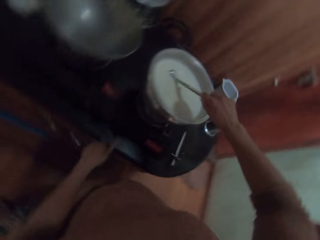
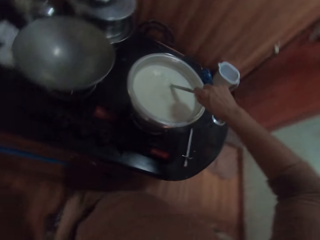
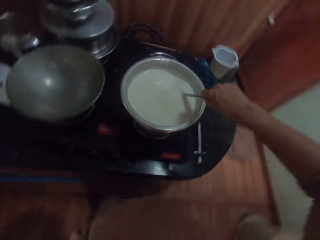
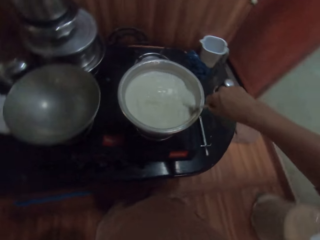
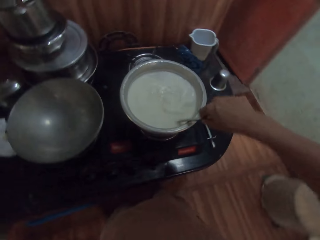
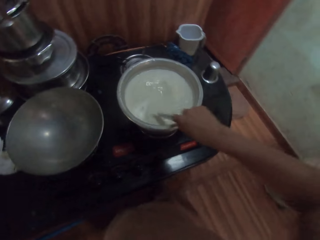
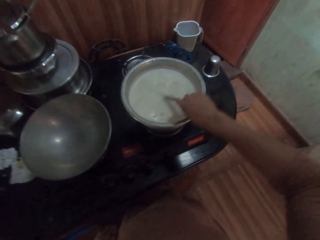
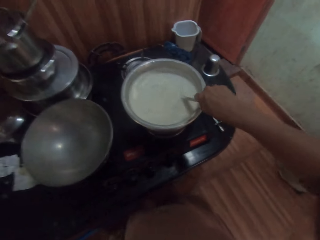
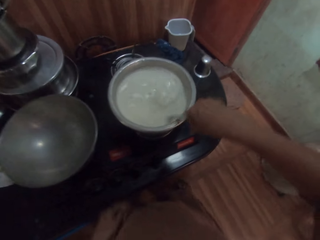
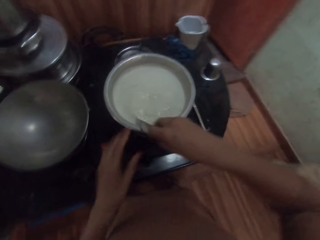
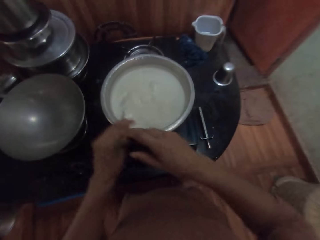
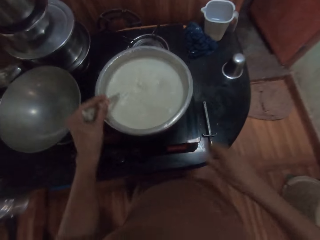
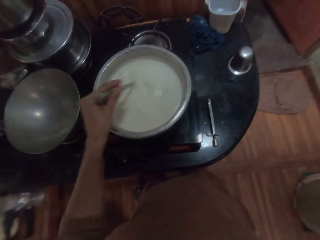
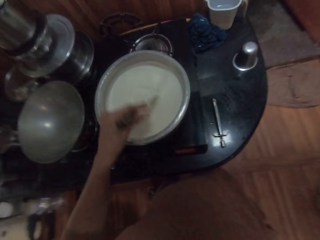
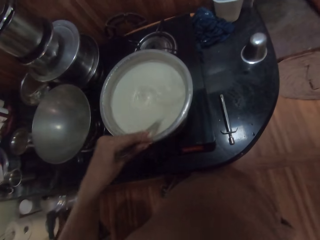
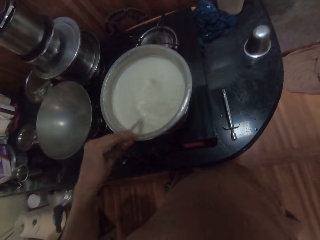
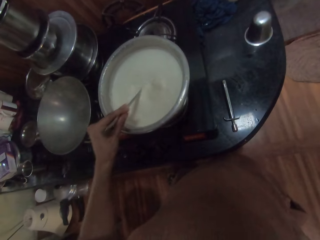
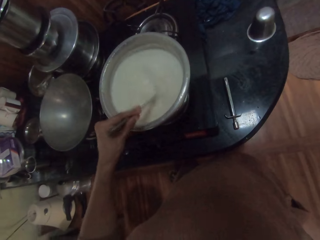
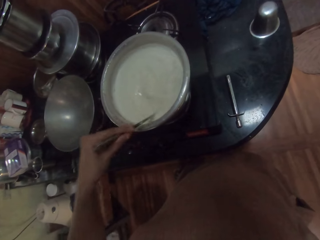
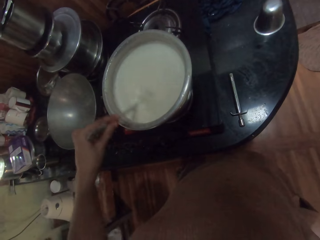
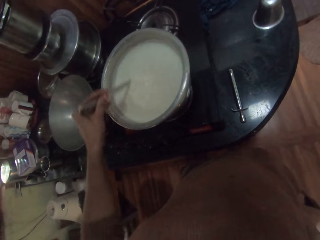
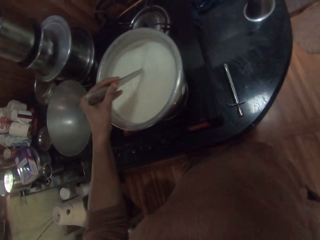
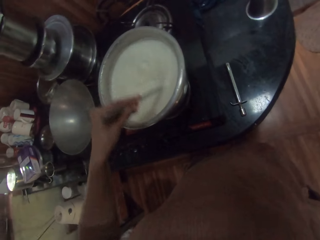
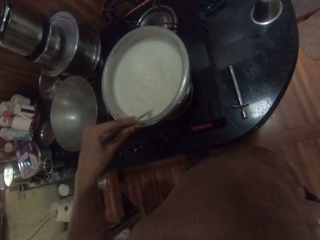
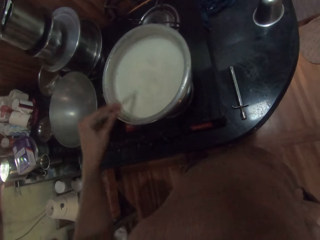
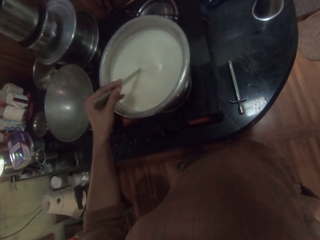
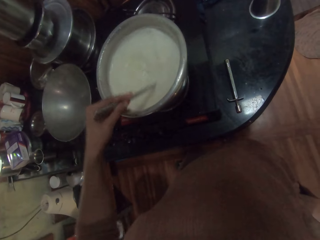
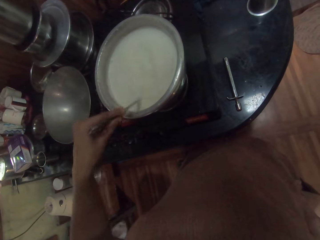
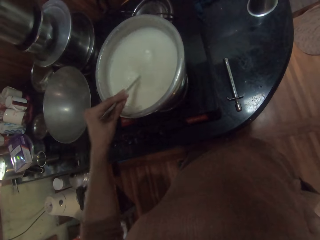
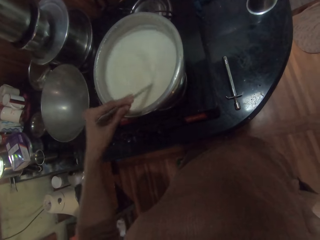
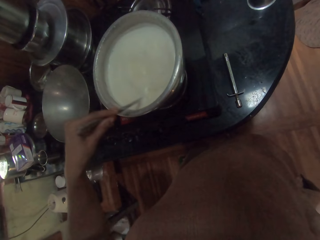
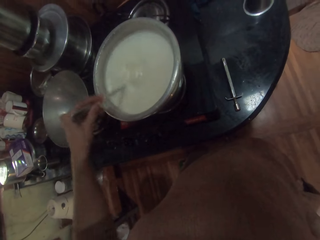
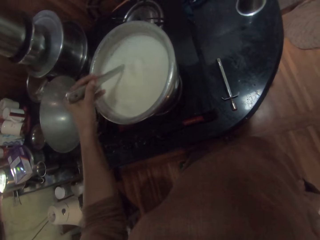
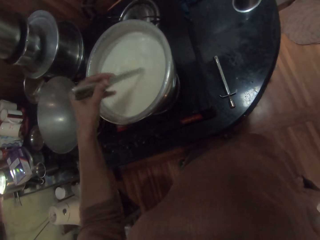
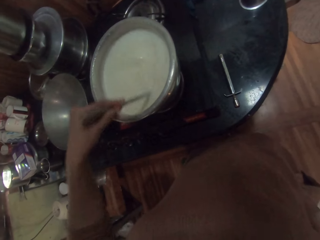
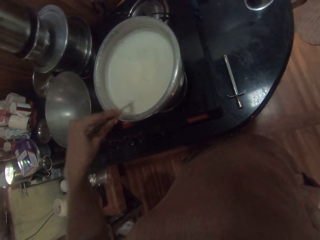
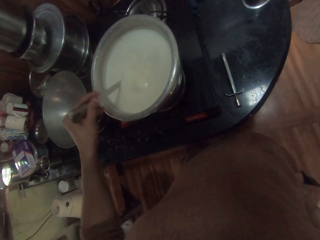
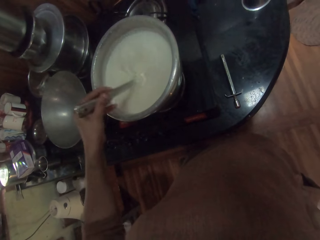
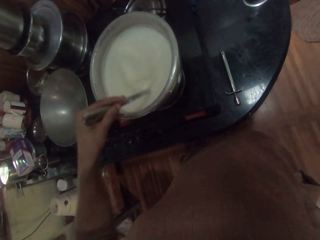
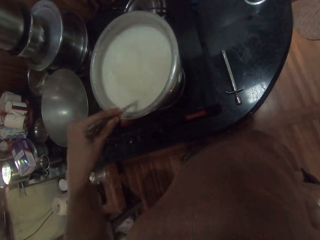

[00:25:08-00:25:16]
The camera wearer stirs the milk. She passes the serving spoon from her right to left hand. She stirs the oat milk in the pot with the serving spoon in her left hand.

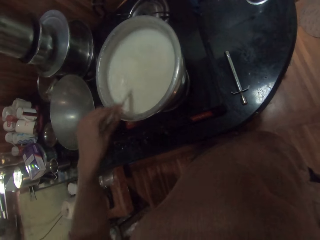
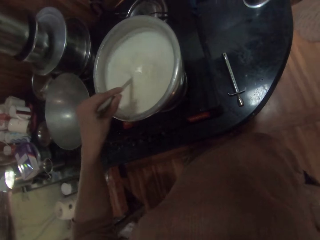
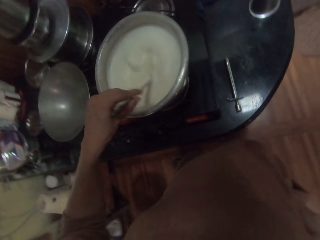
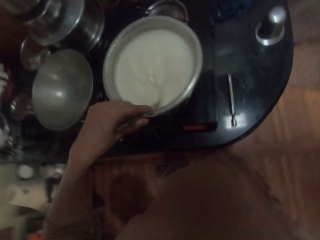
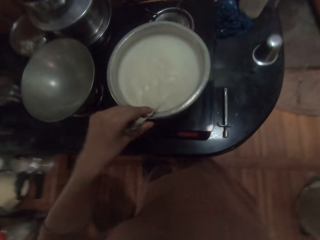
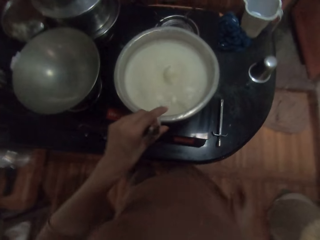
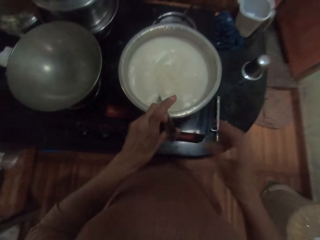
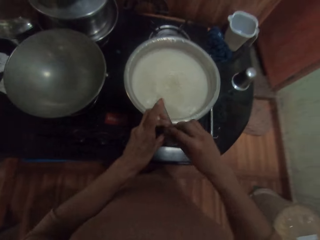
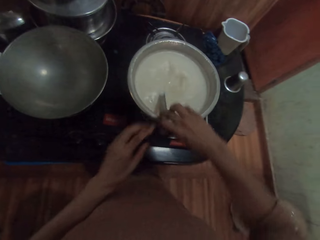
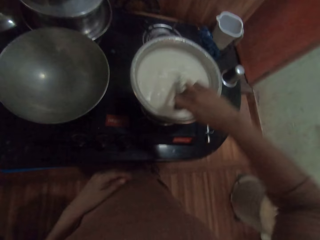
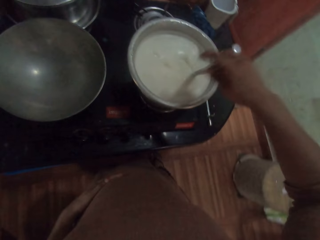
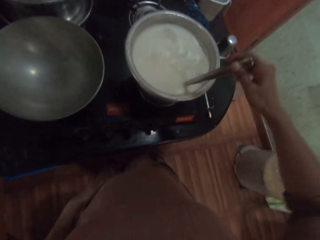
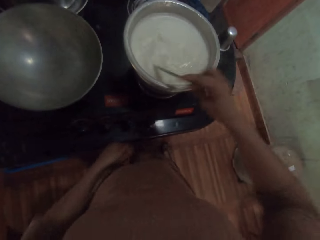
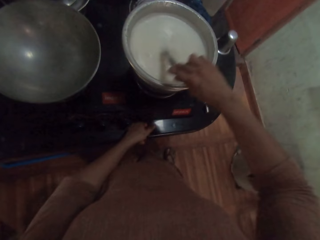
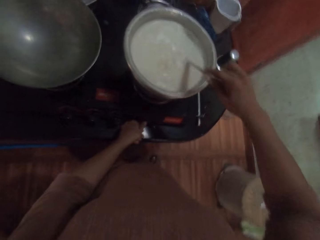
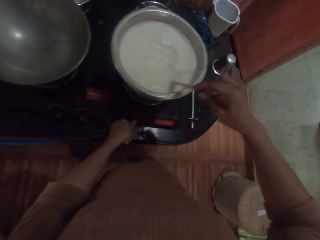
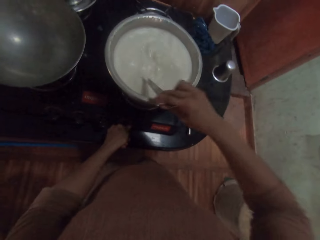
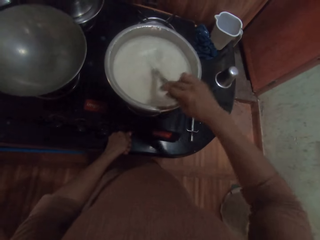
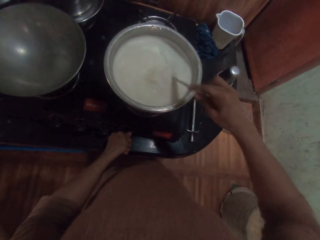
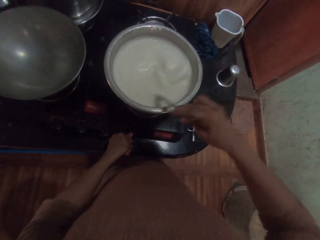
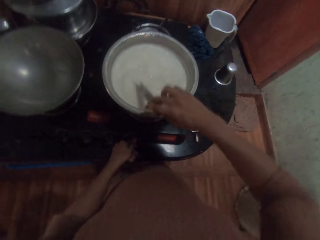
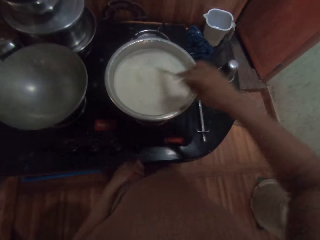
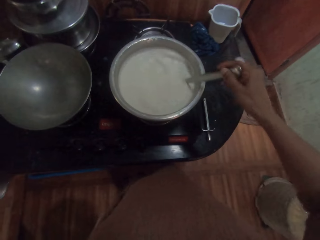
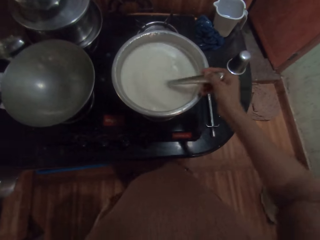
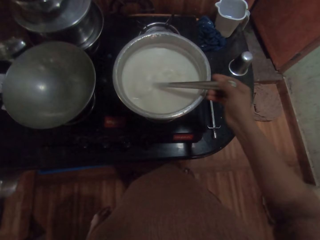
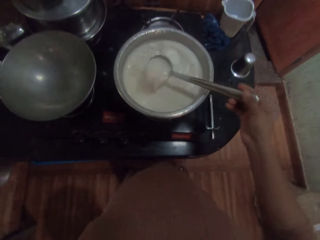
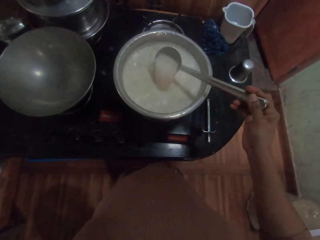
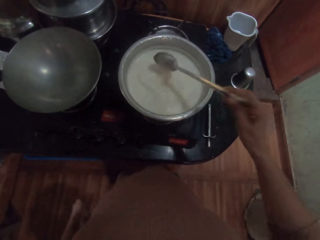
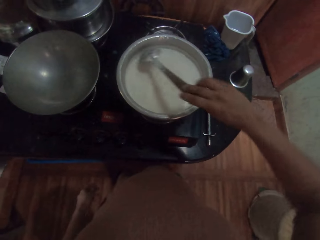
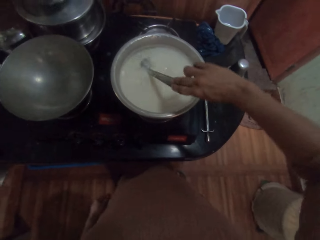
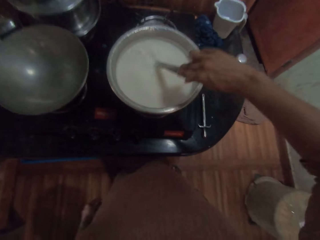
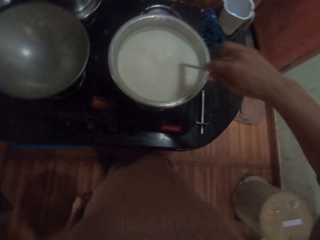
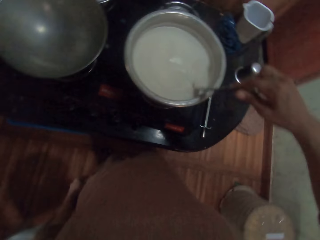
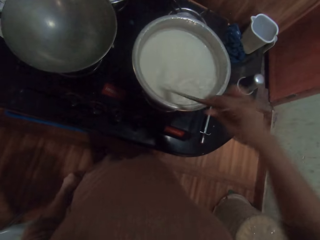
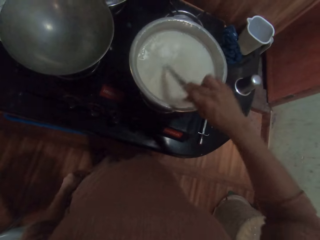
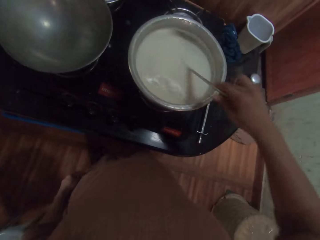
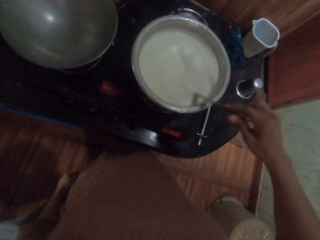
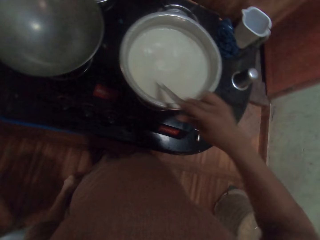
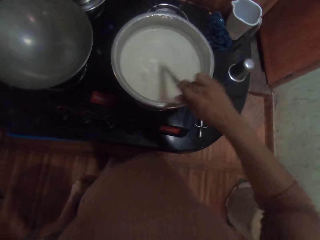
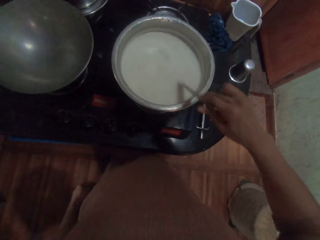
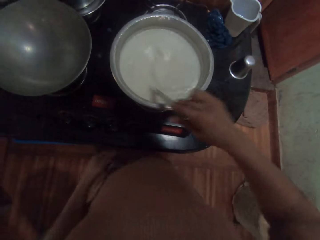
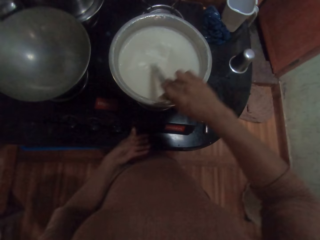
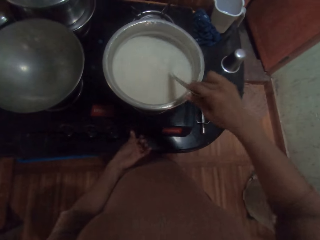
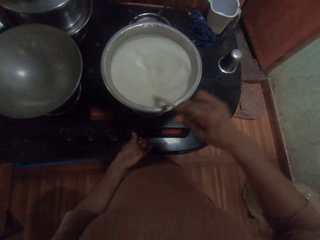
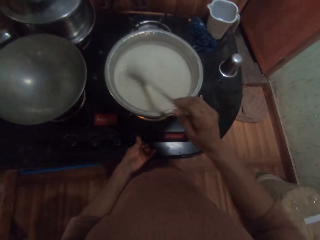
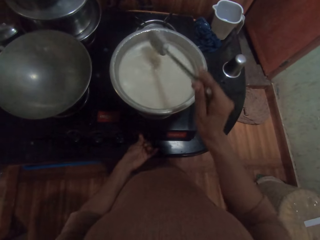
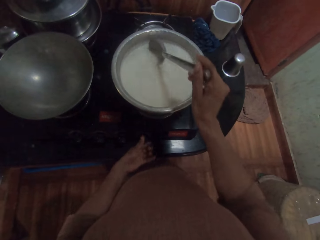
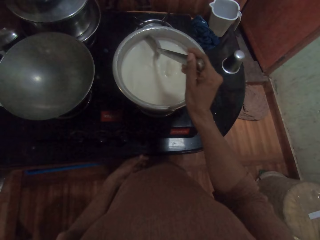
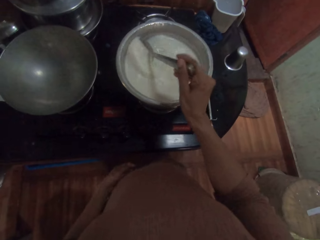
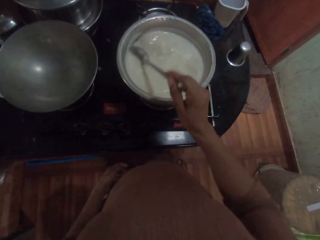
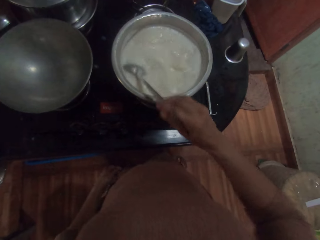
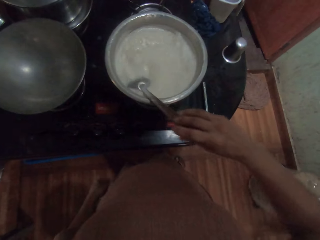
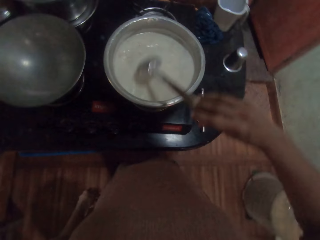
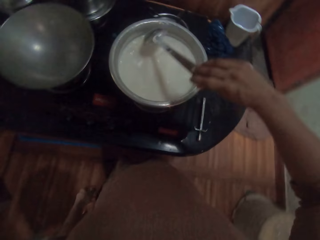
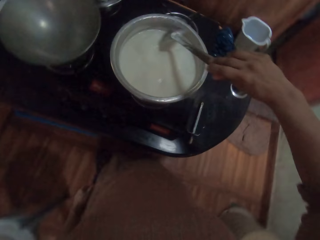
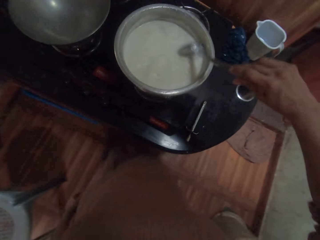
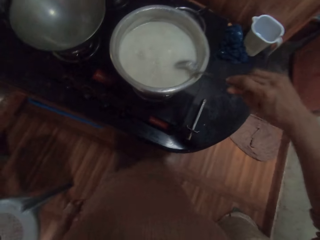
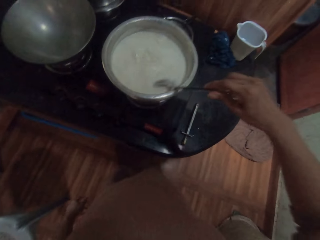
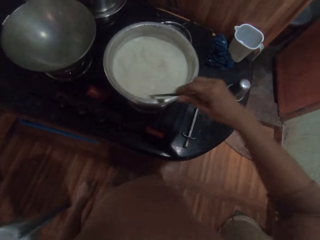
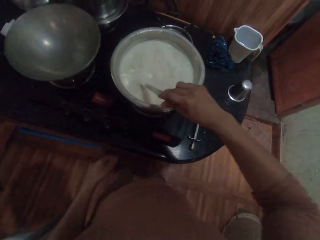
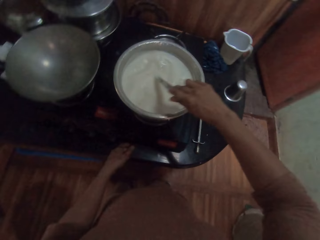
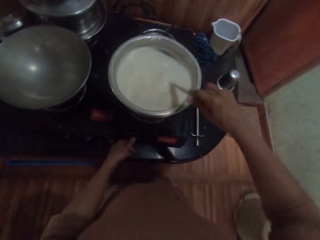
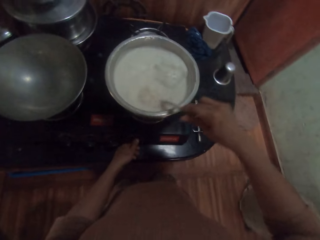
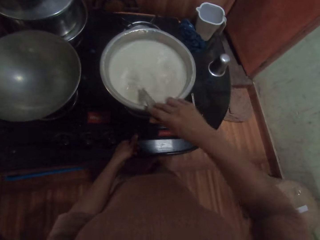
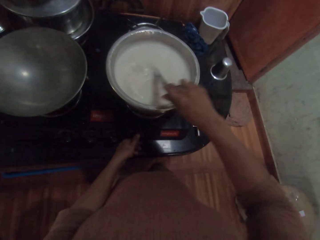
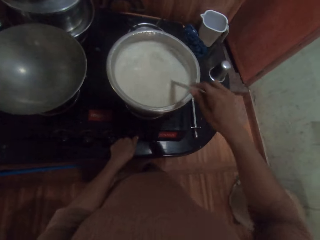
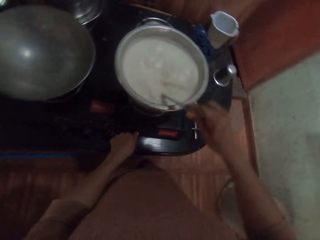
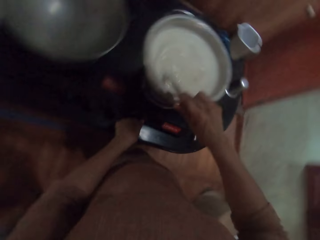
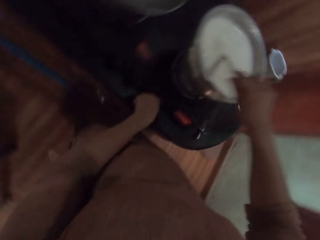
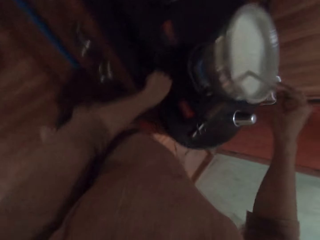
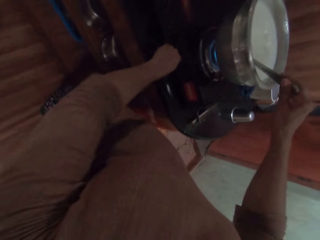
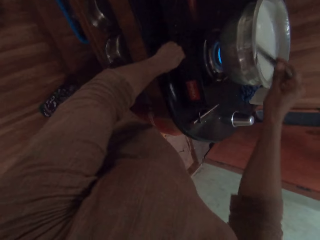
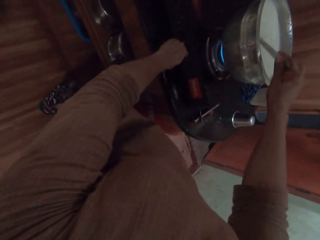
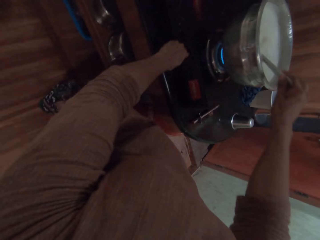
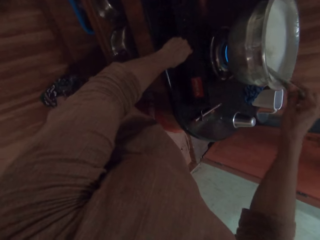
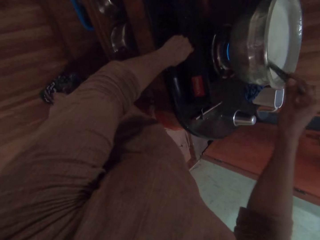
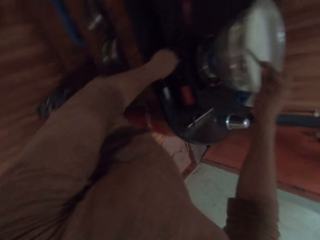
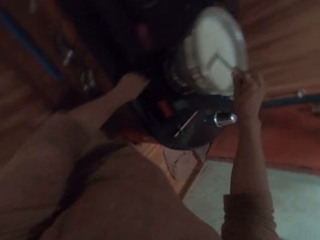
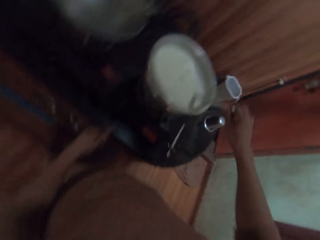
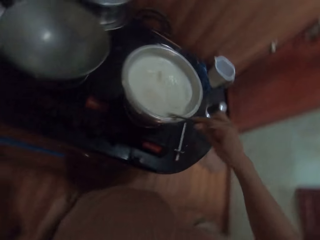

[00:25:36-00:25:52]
The camera wearer passes the serving spoon from her left to right hand. She stirs the oat milk in the pot with the serving spoon in her right hand. She operates the gas cooker with her left hand. She regulates the heat. She stirs the milk. She regulates the heat. She stirs the milk. She regulates the heat. She stirs the milk.
